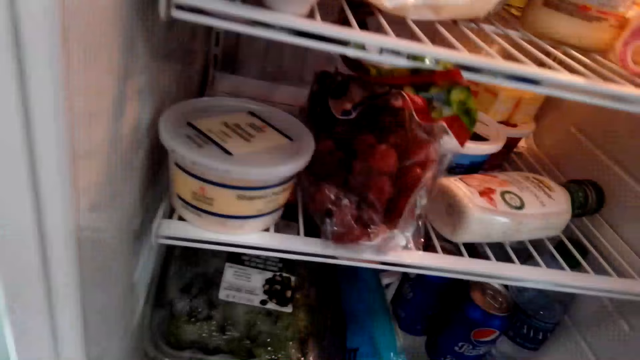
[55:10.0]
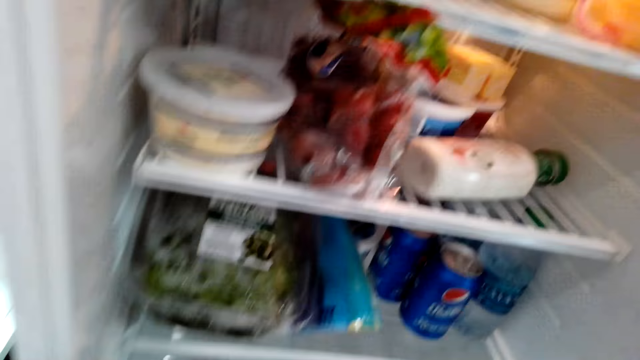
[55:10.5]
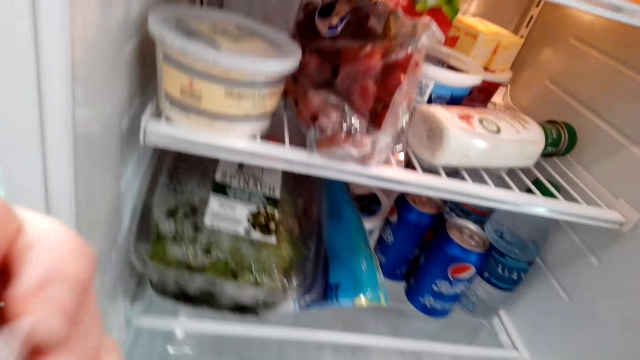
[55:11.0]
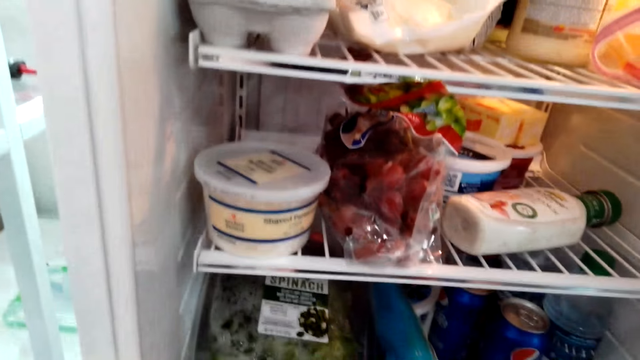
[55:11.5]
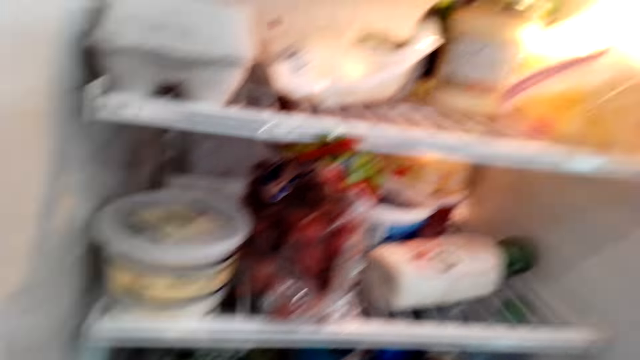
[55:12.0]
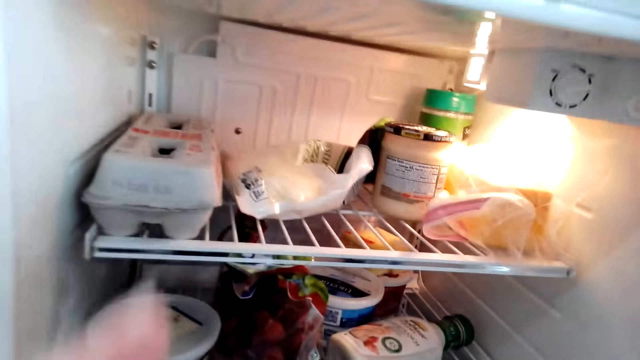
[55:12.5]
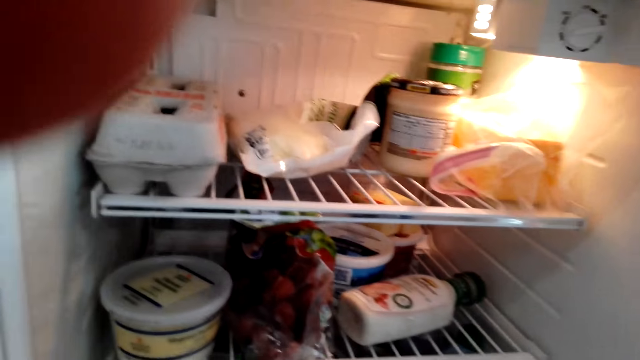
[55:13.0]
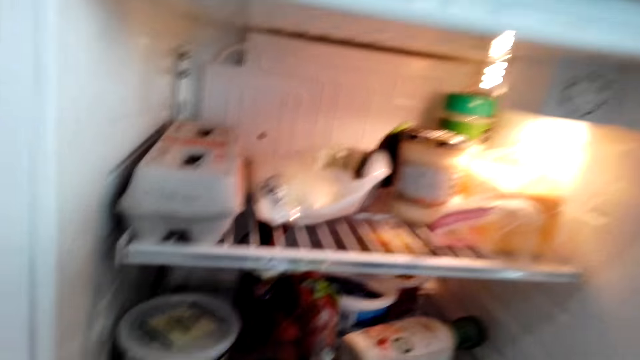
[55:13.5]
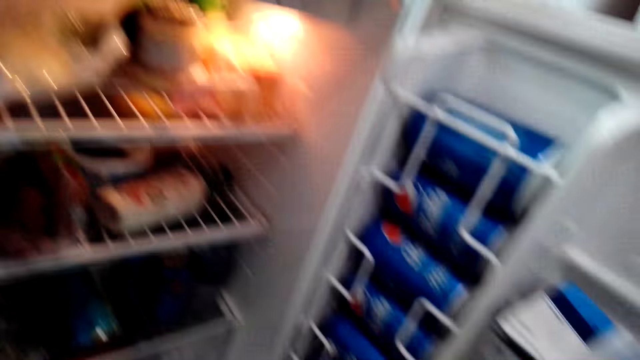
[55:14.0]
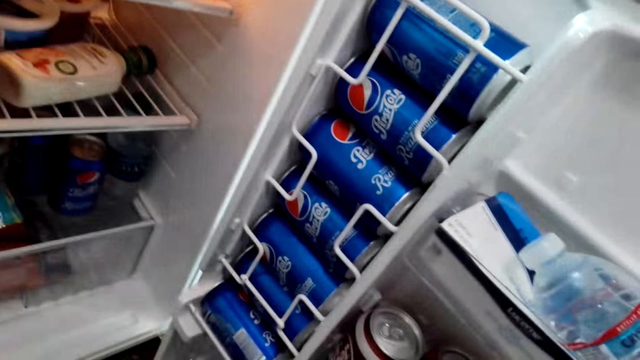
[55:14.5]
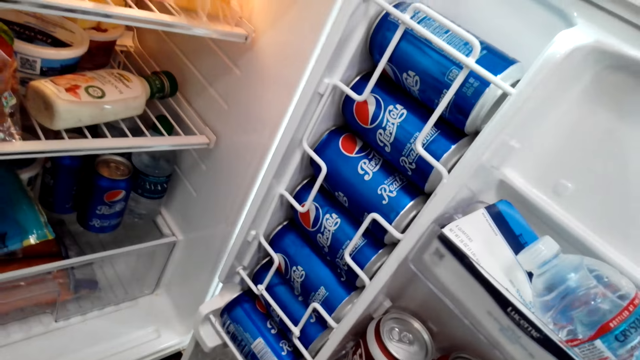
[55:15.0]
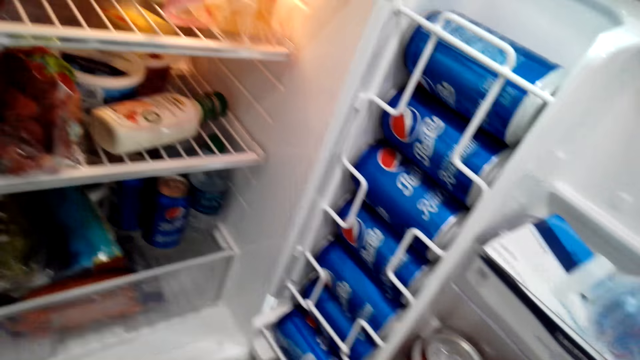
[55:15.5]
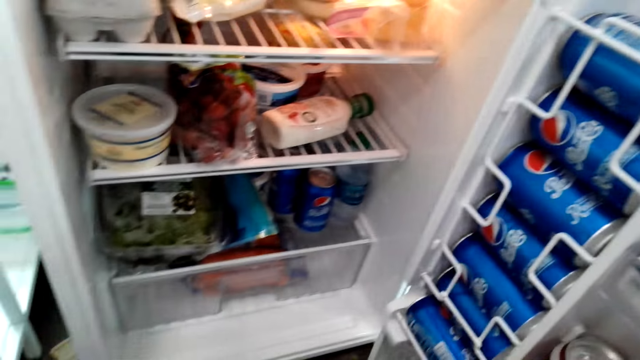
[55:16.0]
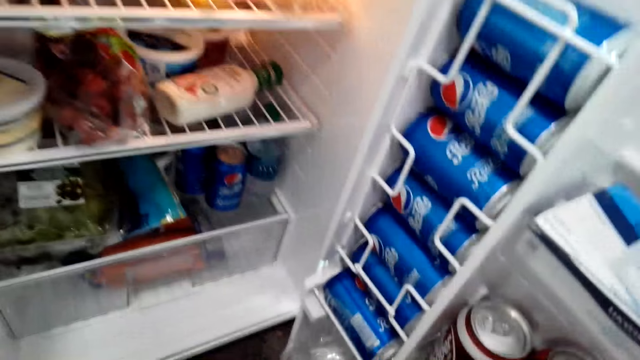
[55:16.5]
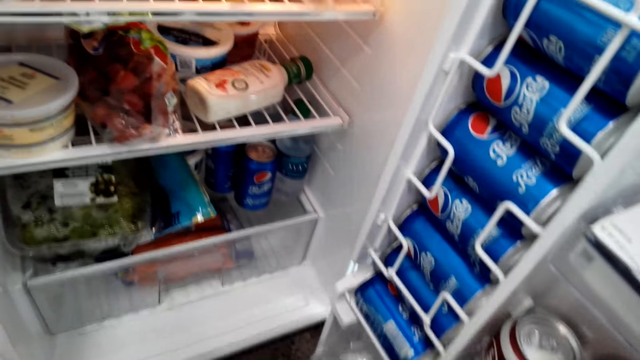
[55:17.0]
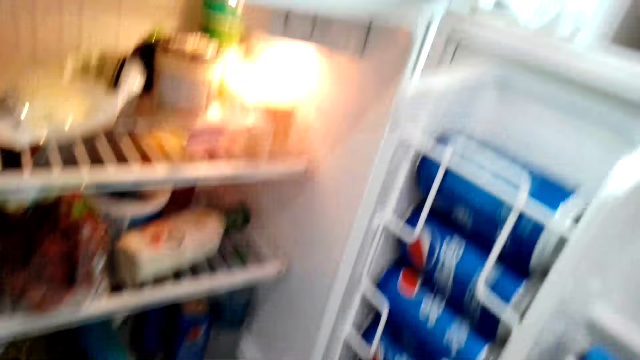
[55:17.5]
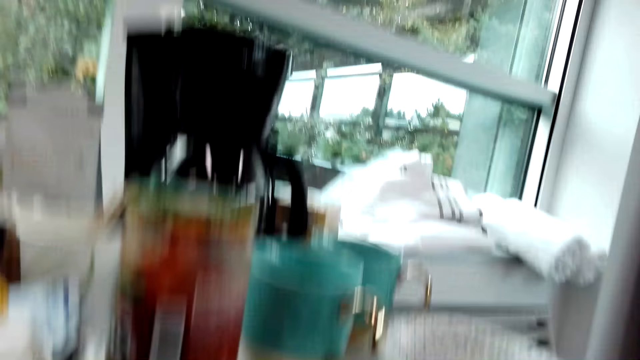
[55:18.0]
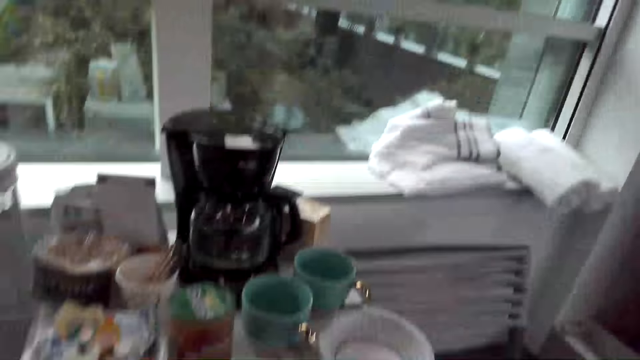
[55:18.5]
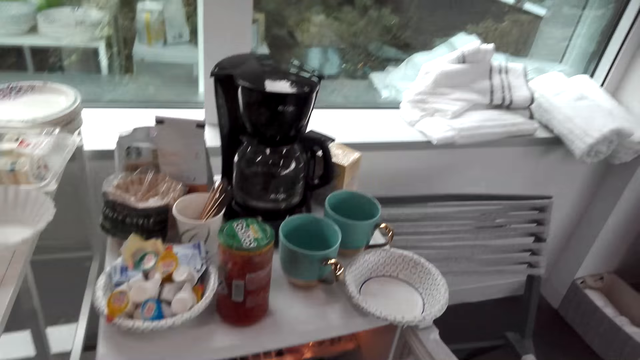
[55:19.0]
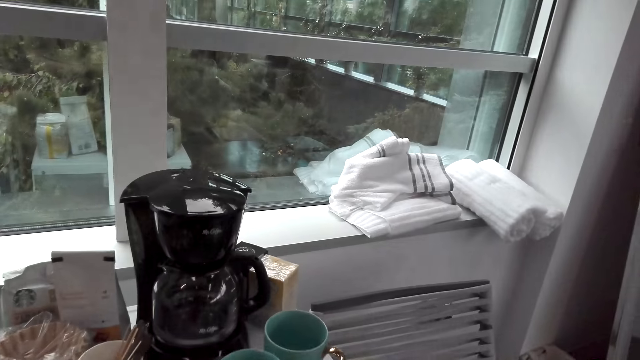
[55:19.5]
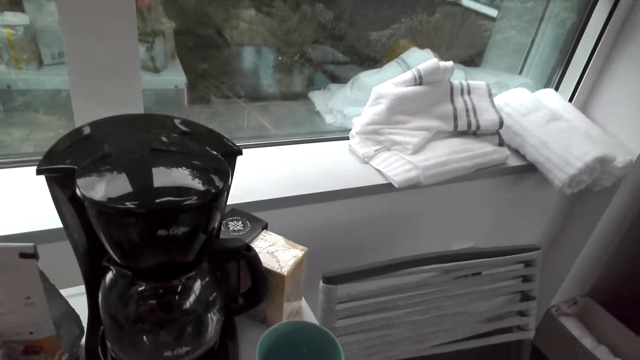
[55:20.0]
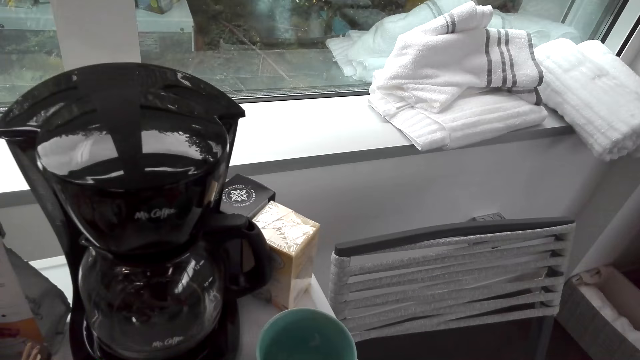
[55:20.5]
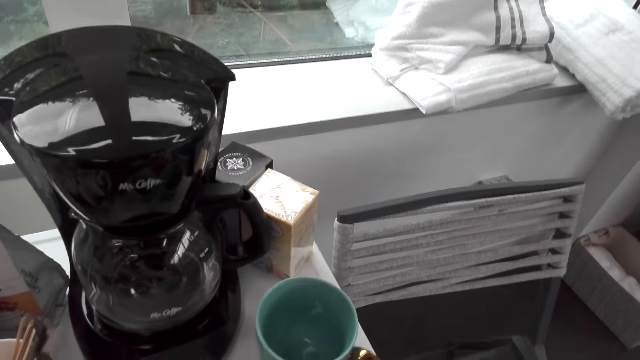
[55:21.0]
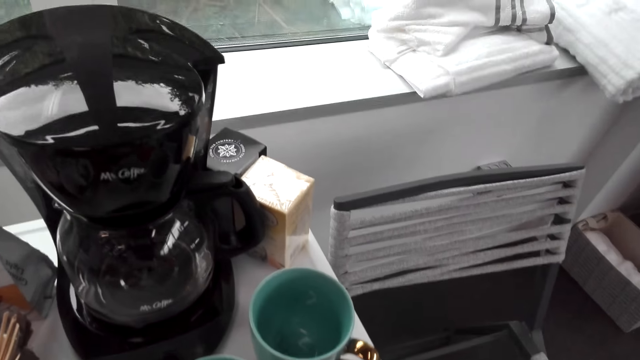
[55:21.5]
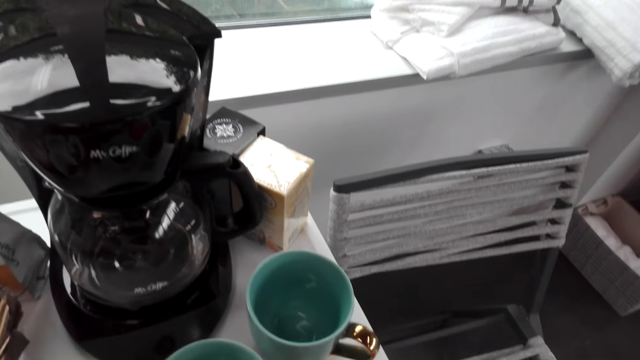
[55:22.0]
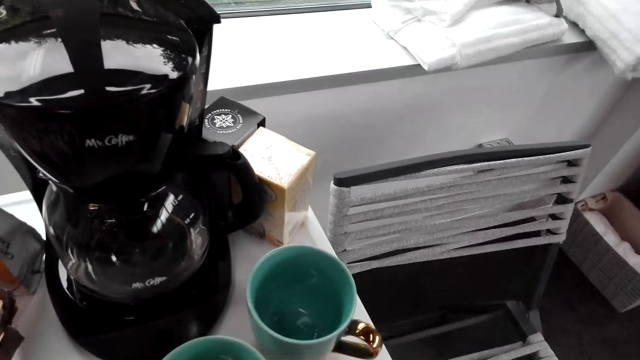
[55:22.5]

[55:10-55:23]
The camera wearer does something. They adjust the camera. They look around. They do something. They walk around.

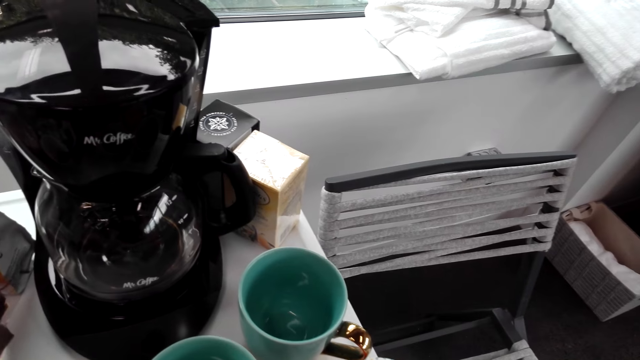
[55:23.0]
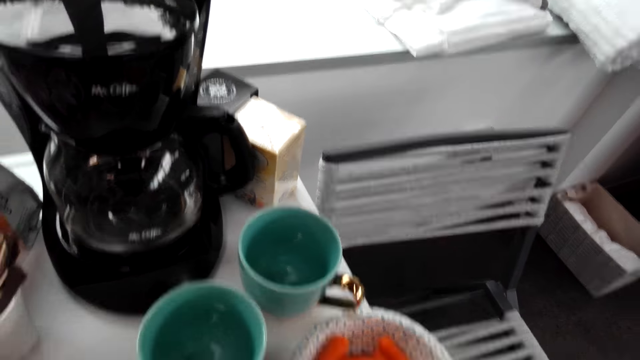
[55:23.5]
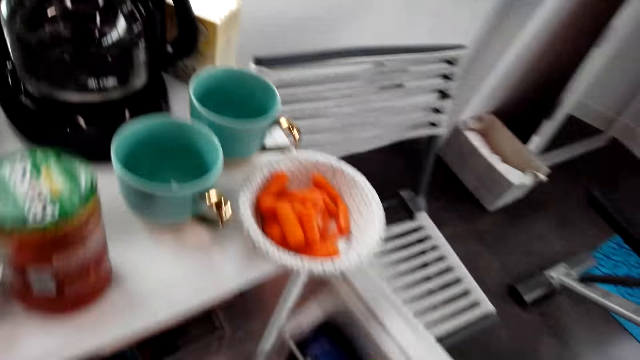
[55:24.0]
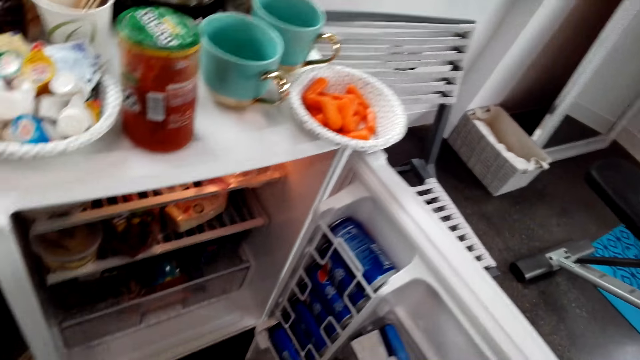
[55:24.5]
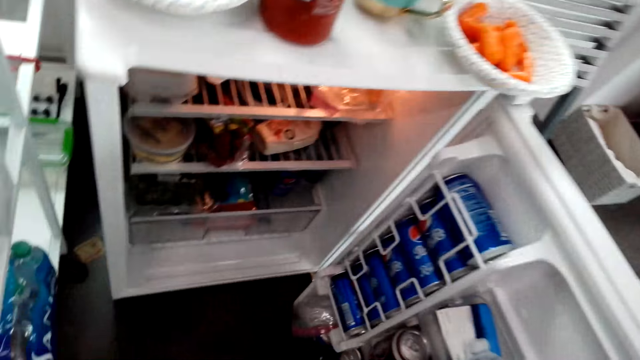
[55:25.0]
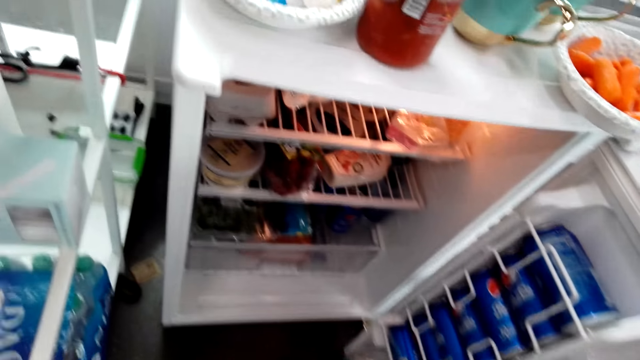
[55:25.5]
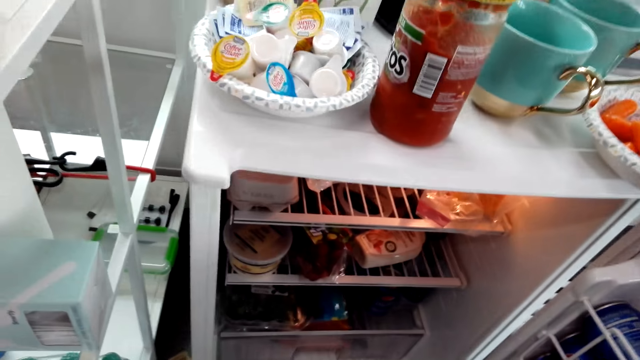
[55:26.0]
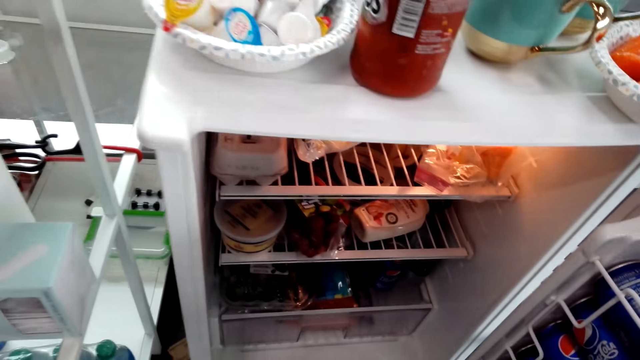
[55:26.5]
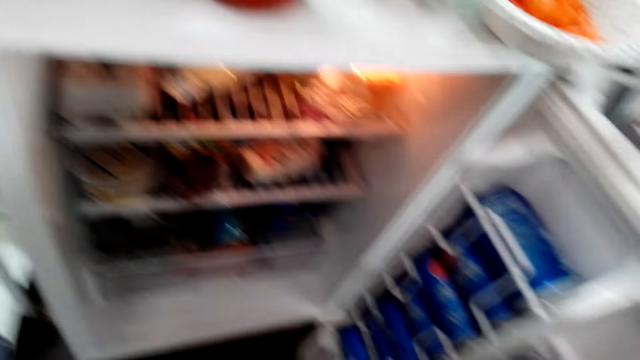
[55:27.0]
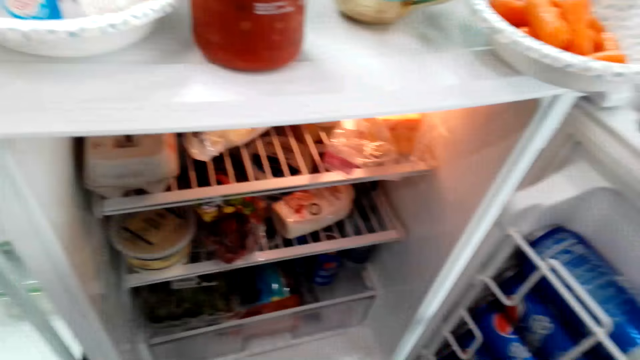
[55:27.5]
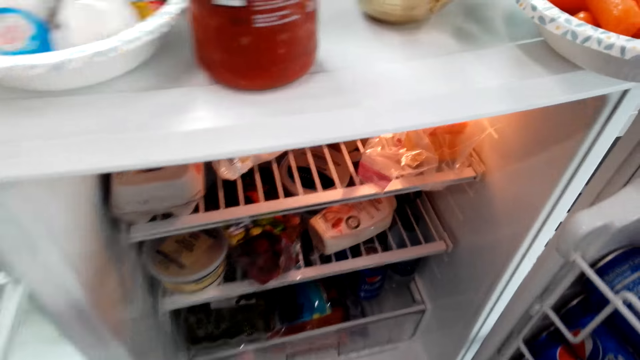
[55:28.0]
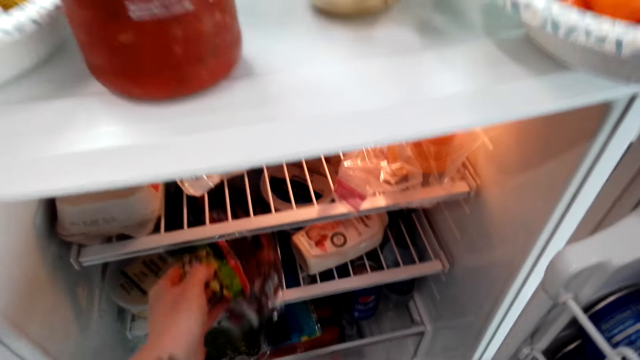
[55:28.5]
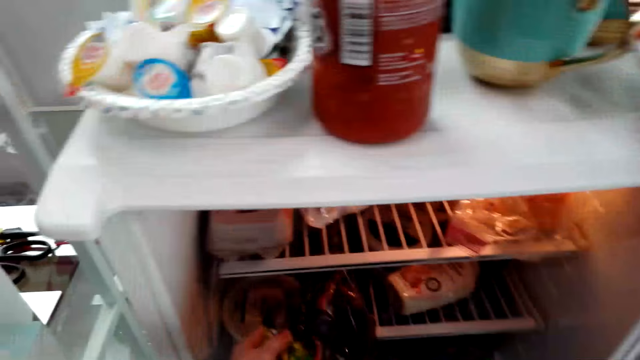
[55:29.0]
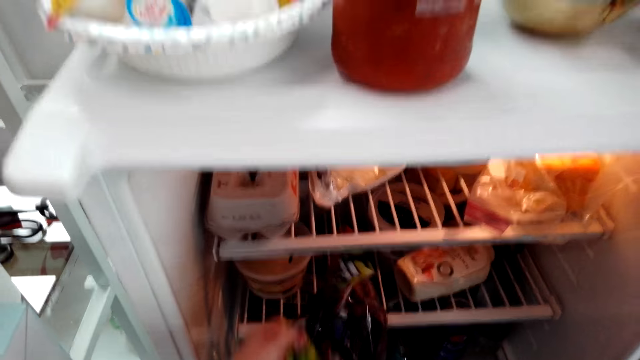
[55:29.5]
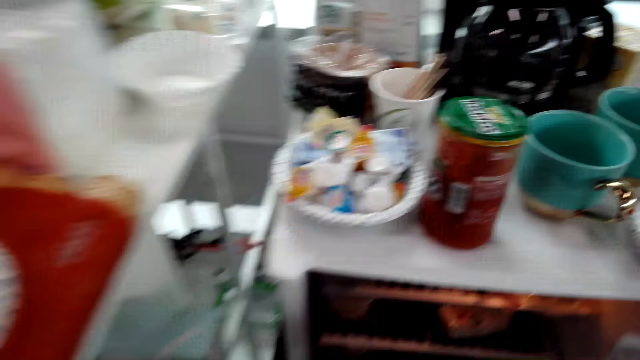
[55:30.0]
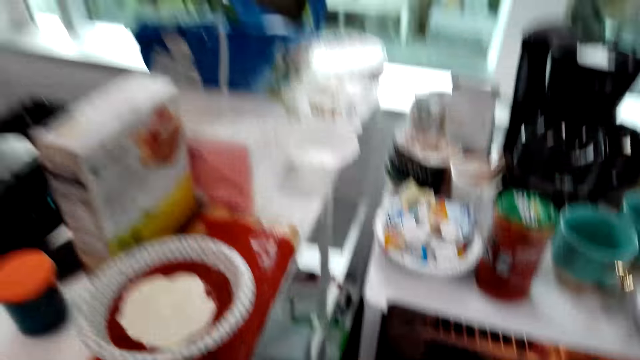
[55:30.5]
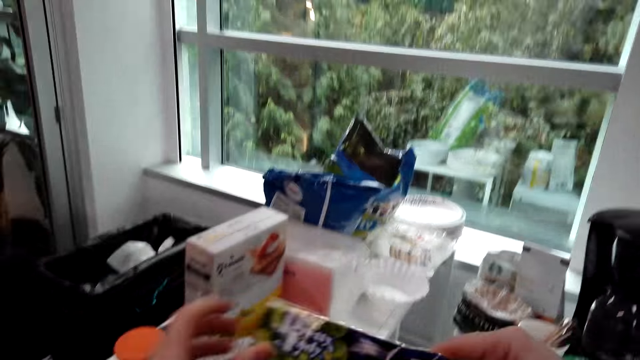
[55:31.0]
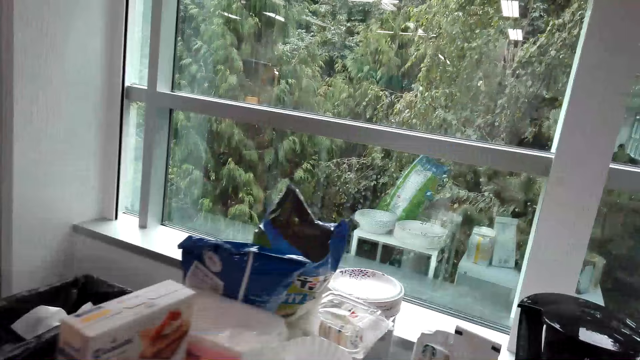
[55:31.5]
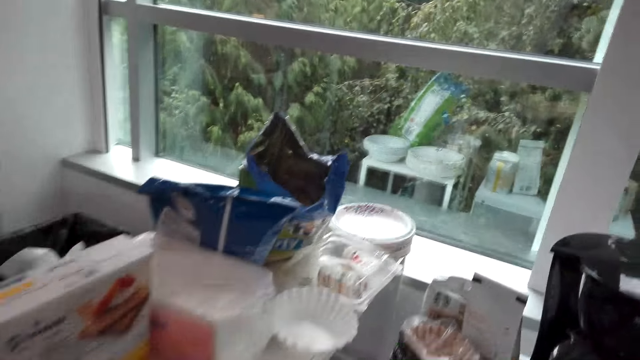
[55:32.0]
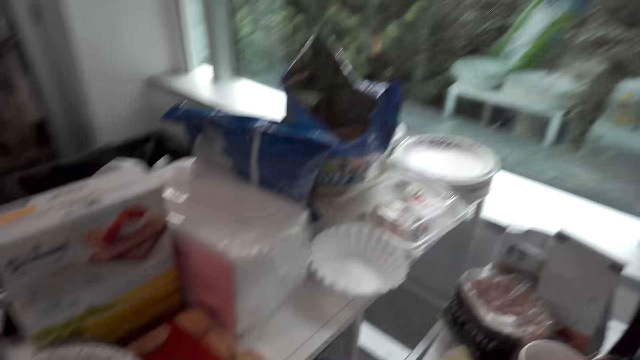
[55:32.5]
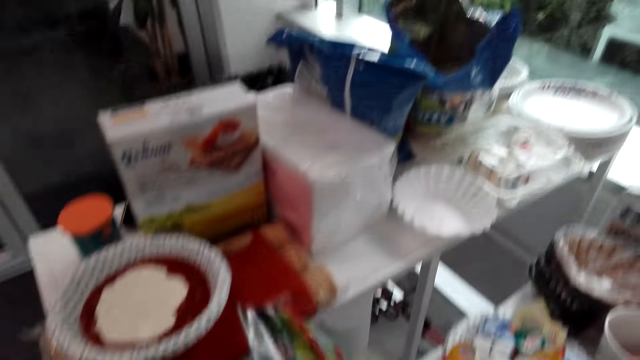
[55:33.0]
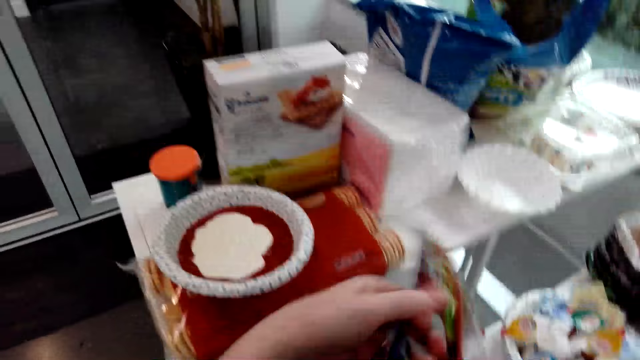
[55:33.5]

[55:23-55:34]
The camera wearer looks around. They do something. They pick up the sachet. They do something.
